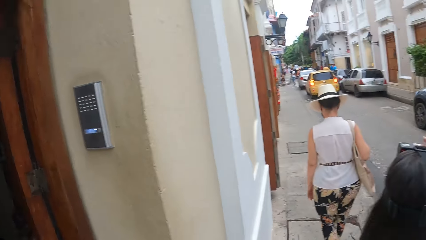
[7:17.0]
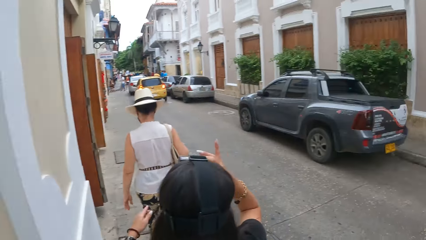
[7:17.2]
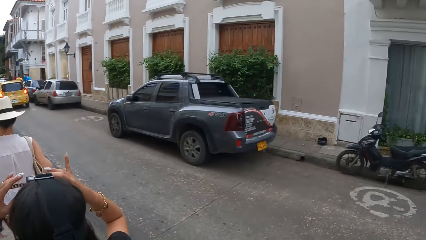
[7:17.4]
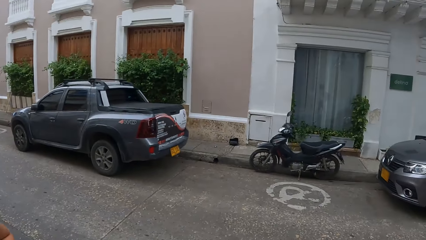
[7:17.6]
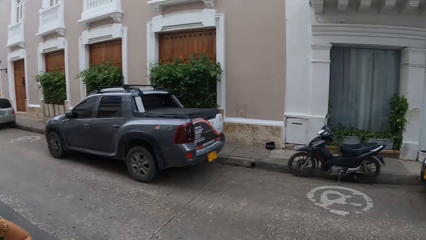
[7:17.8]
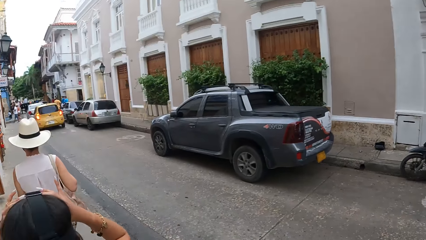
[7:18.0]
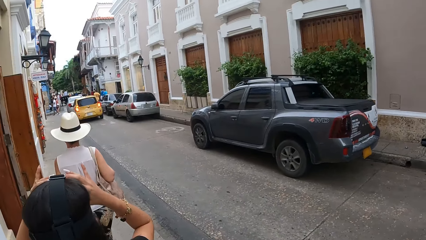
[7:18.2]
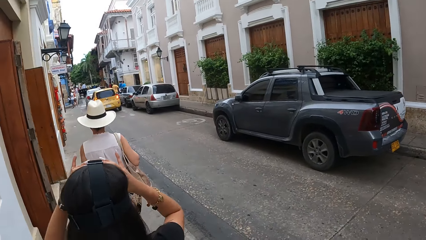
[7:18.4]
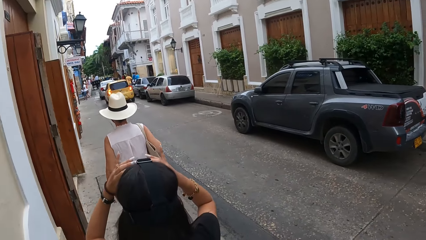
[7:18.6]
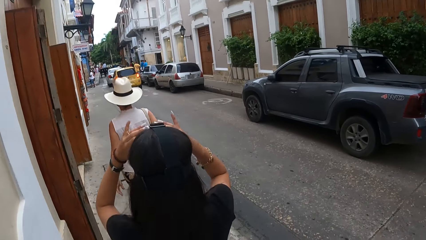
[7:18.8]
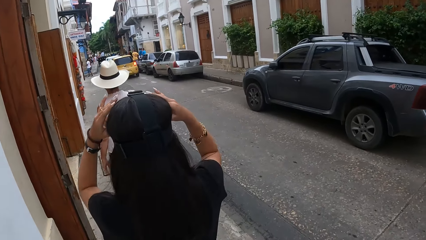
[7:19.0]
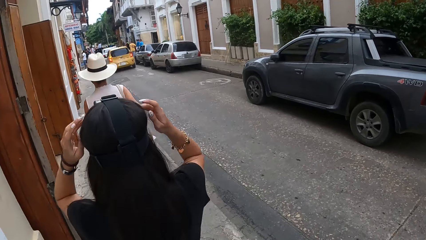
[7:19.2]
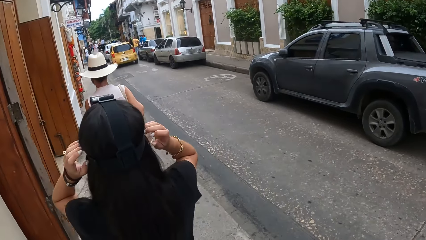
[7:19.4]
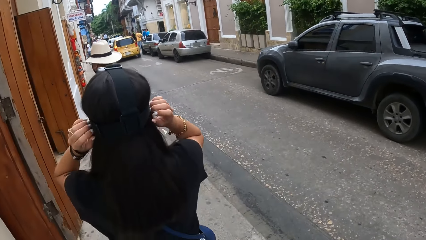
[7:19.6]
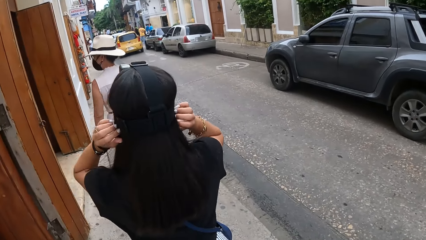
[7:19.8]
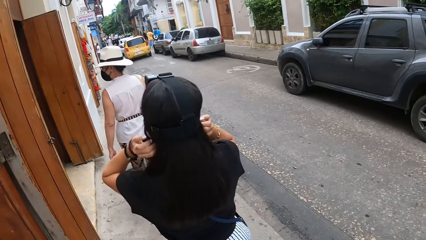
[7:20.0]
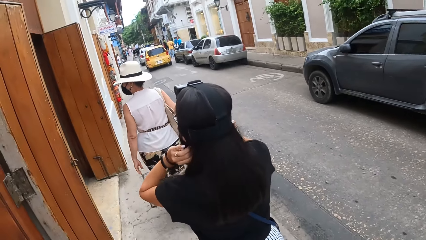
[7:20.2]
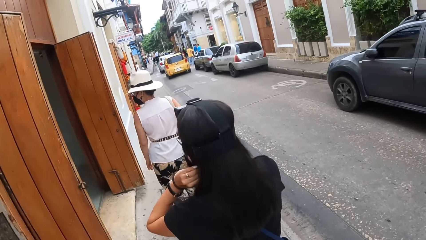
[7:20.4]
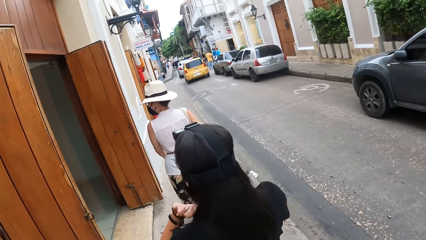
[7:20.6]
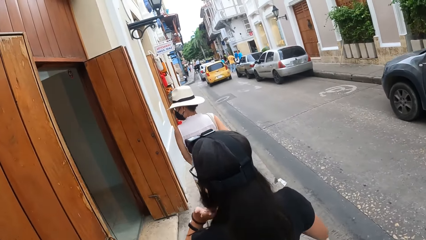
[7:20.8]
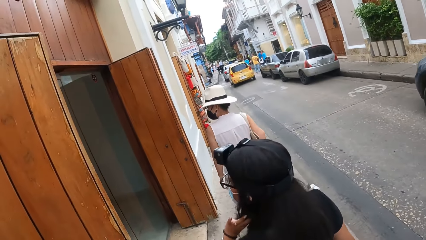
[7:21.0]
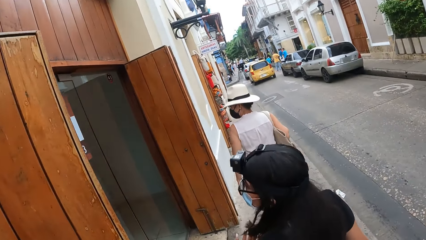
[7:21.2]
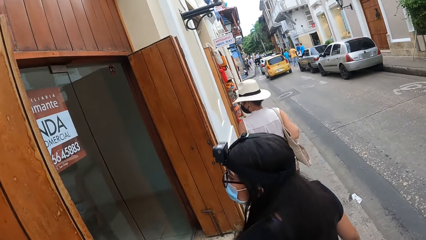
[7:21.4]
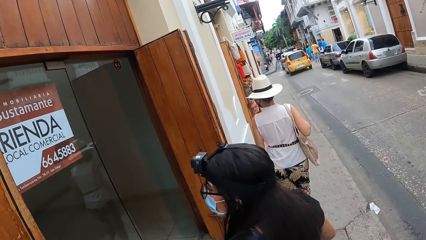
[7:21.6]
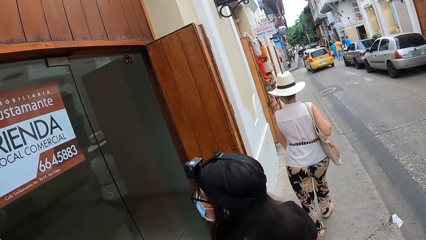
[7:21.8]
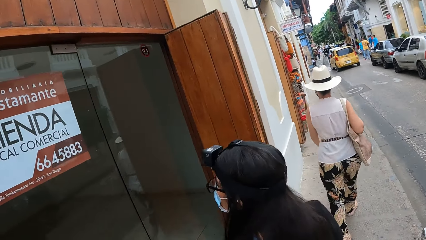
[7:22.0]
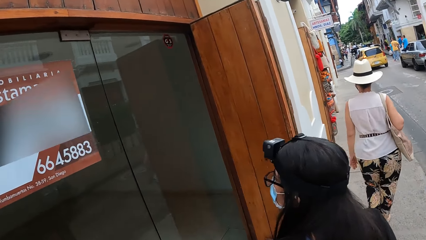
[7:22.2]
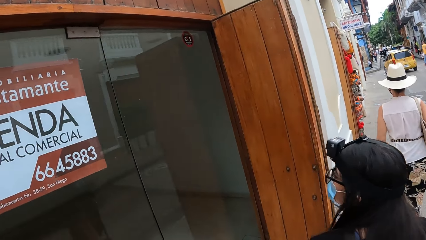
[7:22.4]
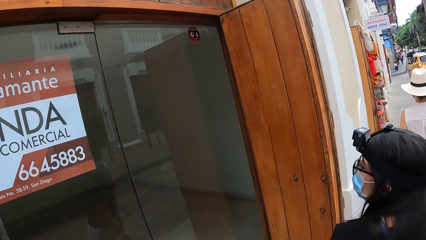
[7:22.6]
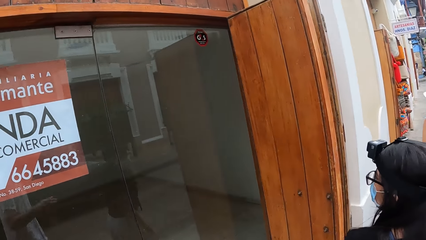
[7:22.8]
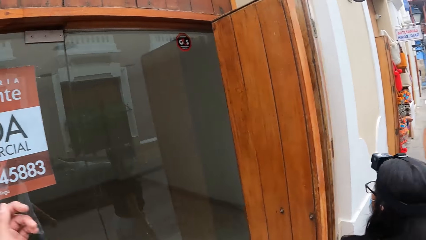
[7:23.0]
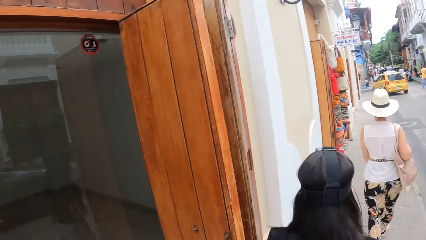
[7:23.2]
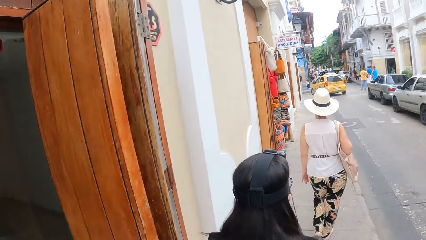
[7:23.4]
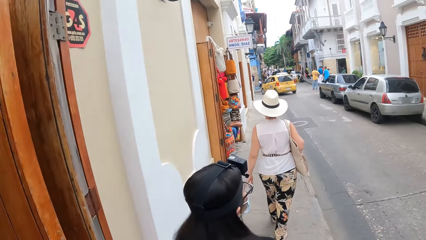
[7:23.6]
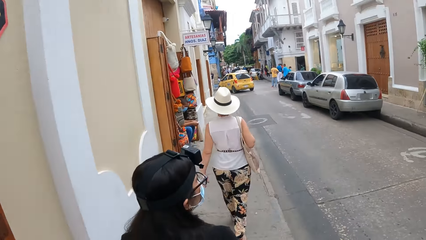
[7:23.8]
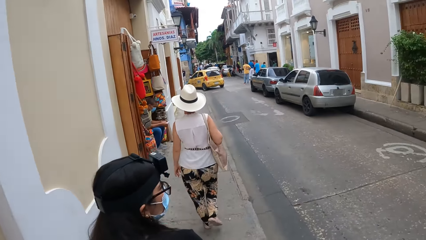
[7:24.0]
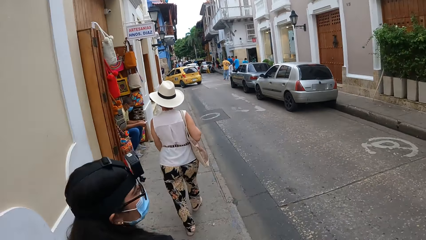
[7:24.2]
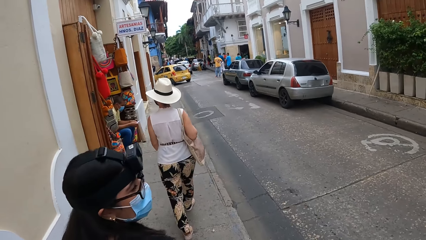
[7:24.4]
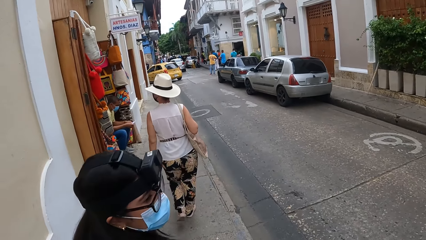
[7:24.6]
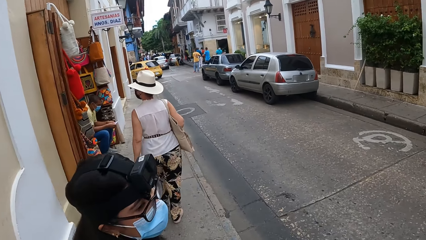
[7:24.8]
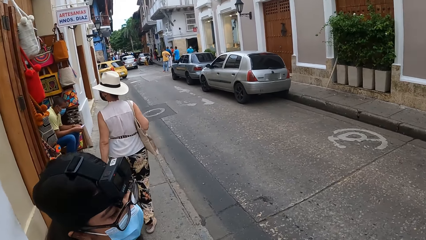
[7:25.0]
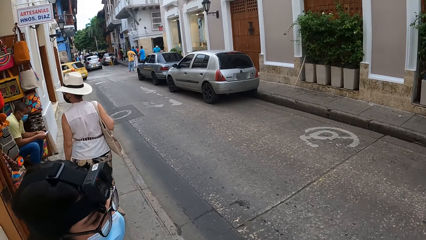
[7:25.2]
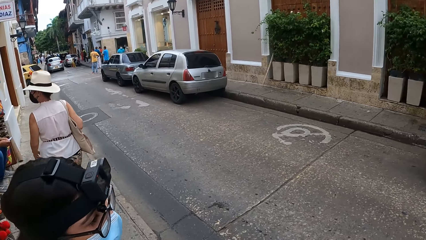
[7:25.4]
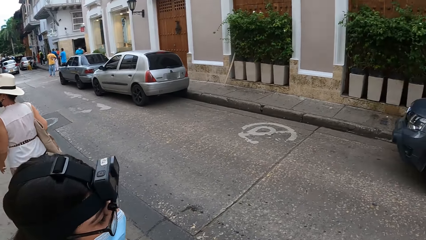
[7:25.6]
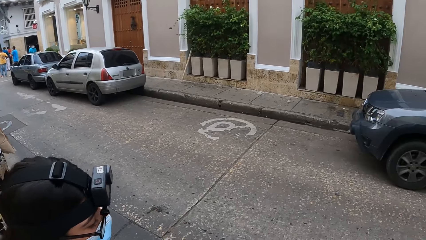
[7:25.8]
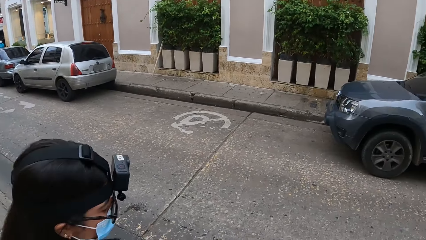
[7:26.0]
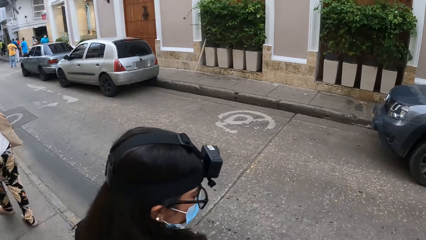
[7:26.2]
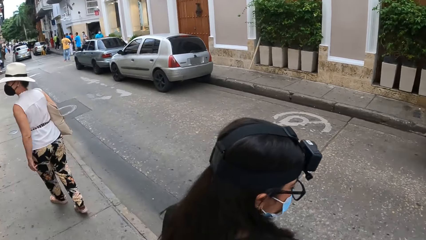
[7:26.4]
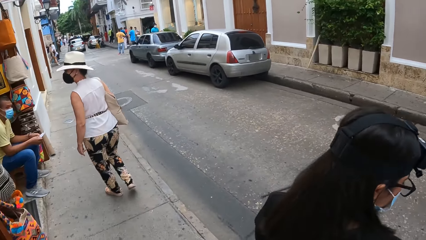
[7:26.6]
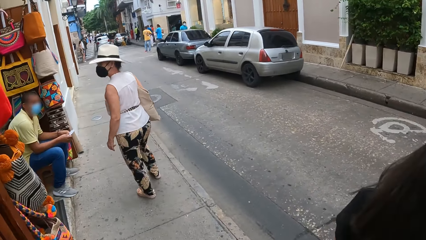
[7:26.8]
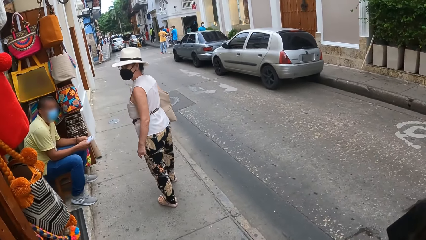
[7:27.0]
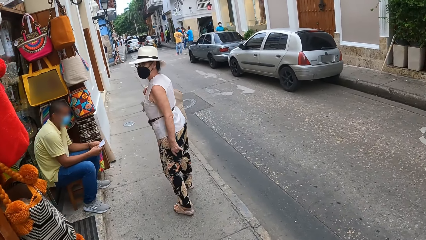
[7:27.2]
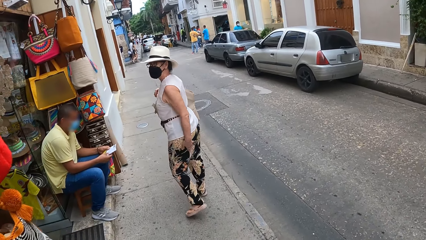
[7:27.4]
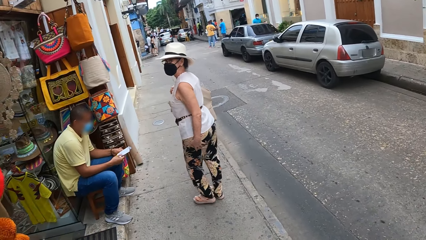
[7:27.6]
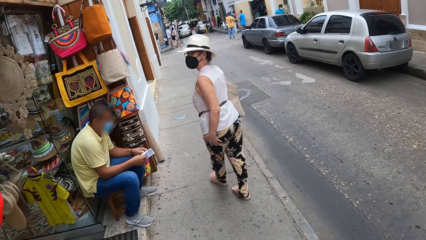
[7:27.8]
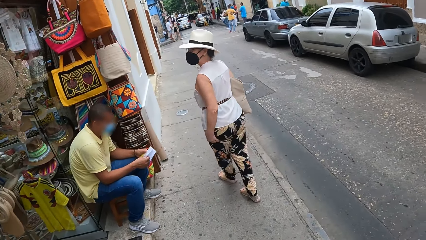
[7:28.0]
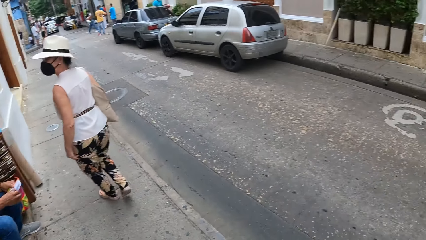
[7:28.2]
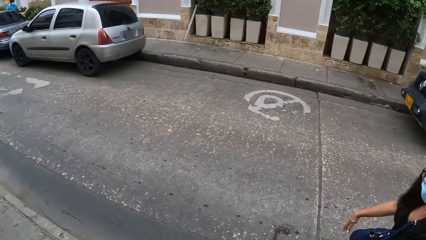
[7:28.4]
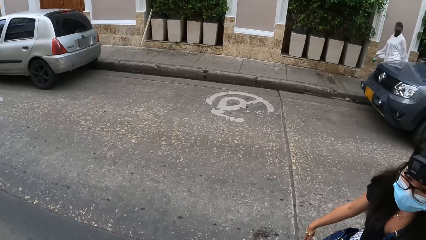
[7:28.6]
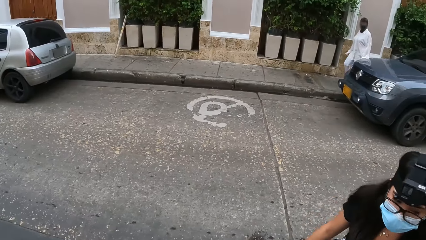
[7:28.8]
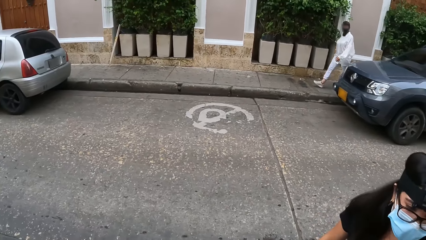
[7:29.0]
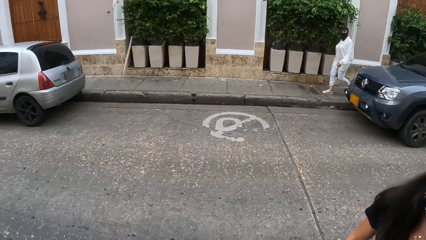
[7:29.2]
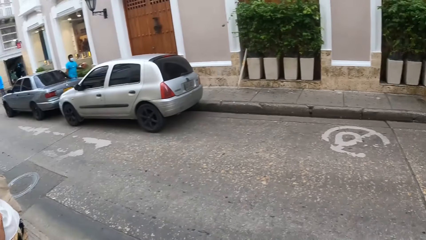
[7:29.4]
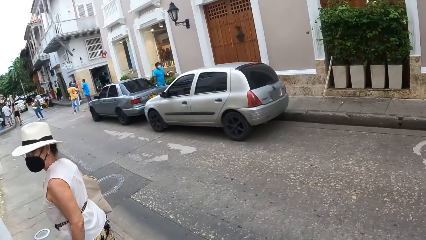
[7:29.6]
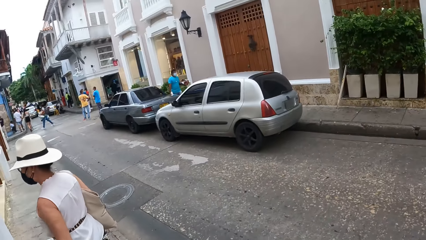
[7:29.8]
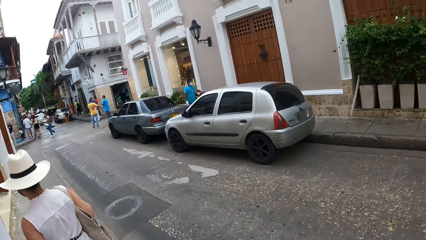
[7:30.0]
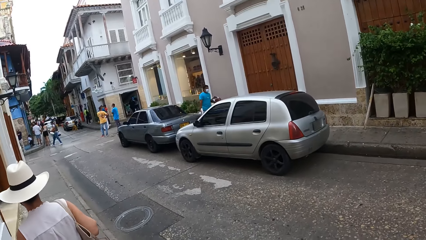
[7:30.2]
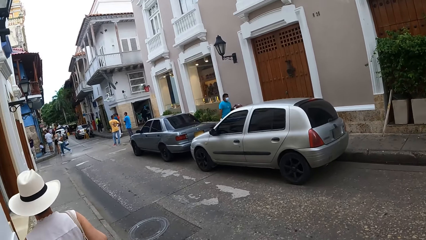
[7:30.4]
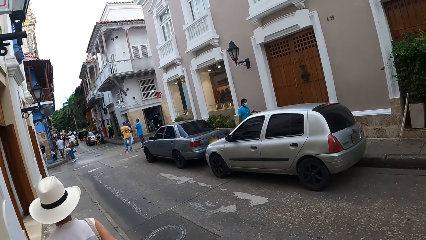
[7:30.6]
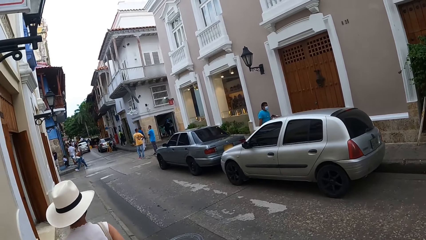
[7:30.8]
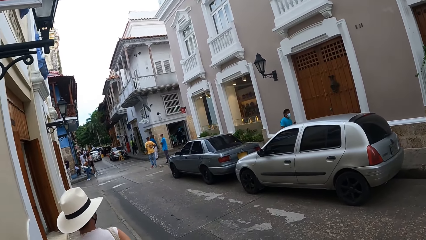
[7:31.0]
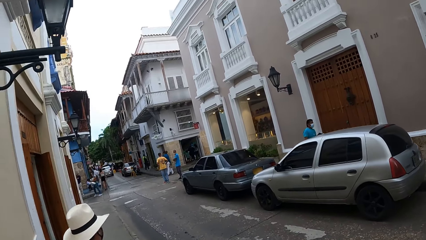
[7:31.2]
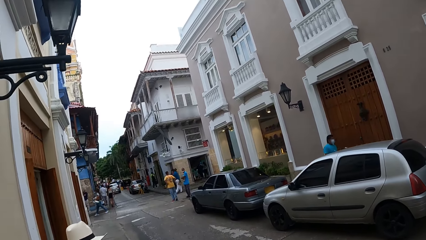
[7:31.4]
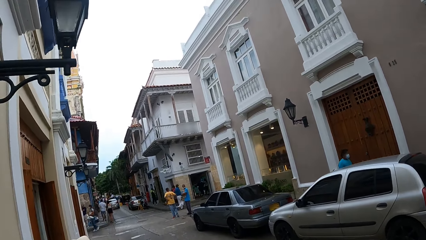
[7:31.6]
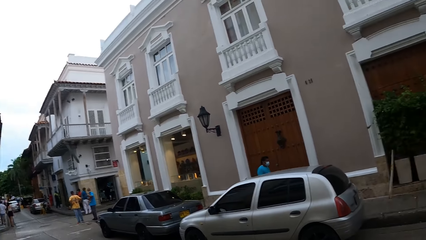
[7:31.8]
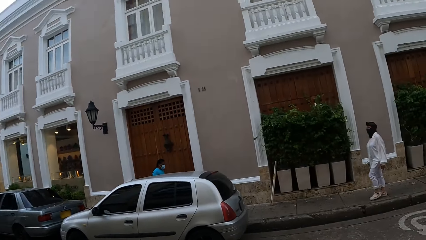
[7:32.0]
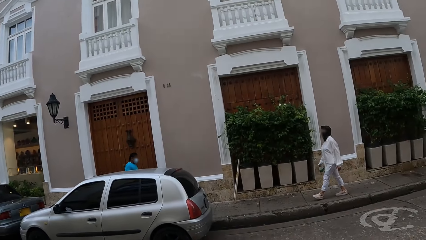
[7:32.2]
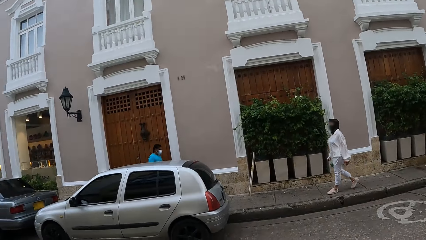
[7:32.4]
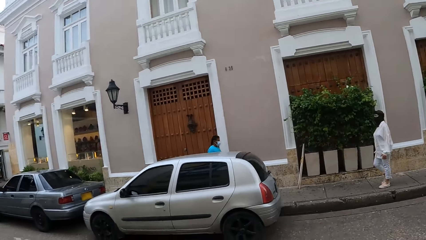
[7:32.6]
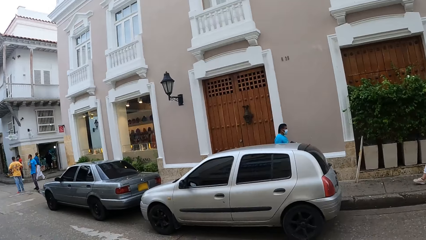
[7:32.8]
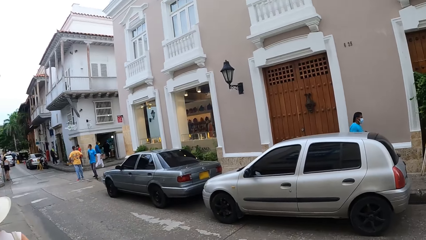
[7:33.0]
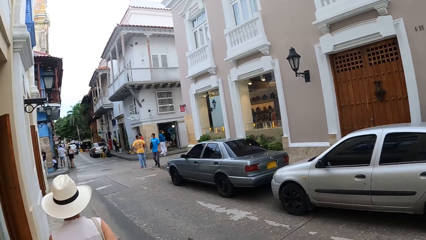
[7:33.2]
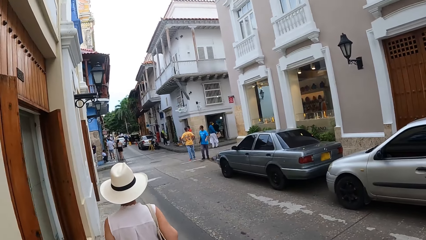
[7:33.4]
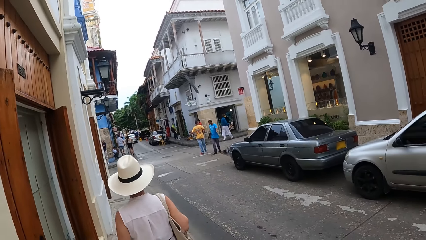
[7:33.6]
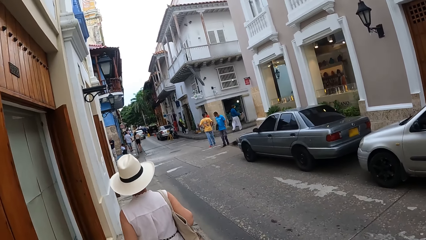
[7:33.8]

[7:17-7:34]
The camera wearer looks around and walks around. A person adjusts the camera. The person looks around and walks around. The camera wearer looks around. They walk around and look around.
